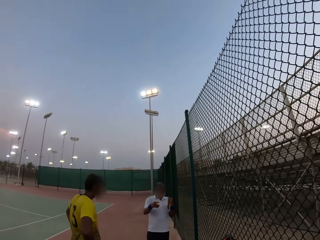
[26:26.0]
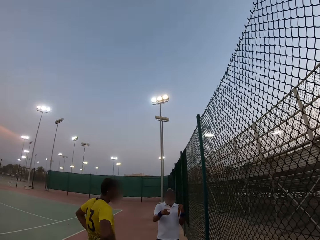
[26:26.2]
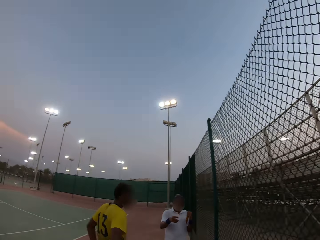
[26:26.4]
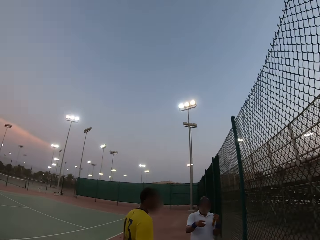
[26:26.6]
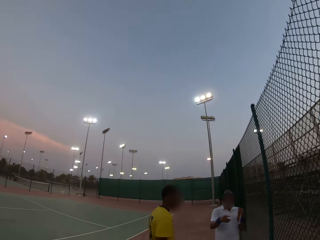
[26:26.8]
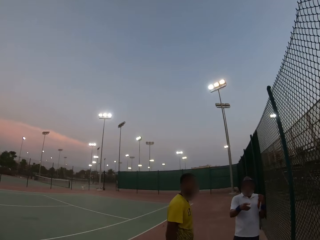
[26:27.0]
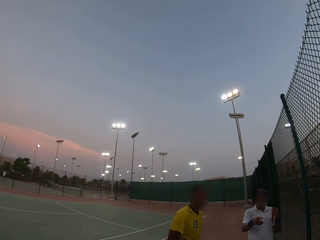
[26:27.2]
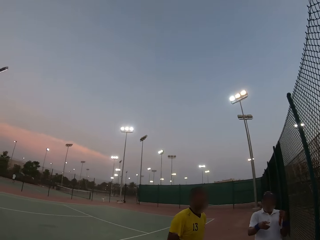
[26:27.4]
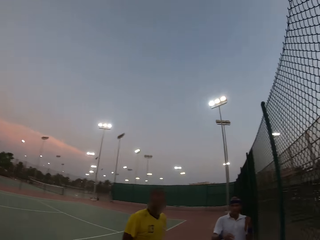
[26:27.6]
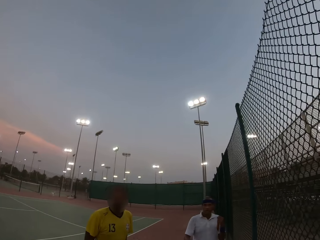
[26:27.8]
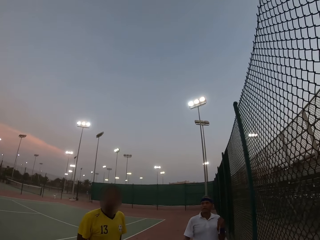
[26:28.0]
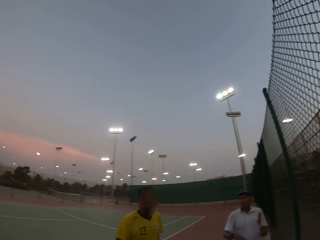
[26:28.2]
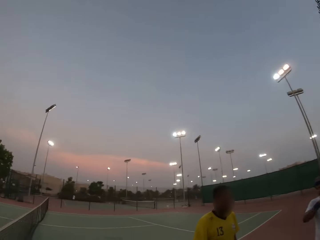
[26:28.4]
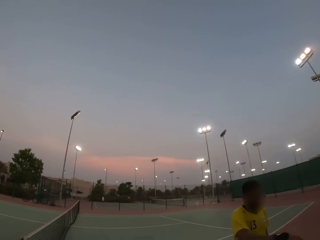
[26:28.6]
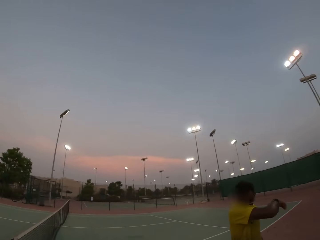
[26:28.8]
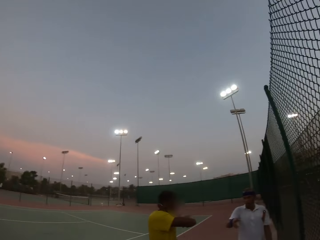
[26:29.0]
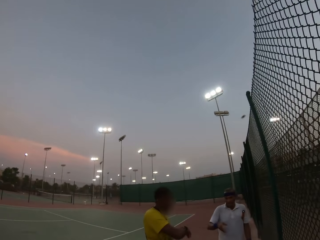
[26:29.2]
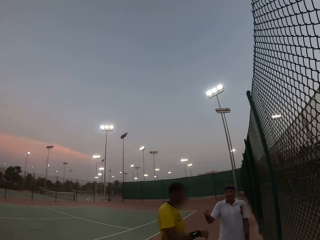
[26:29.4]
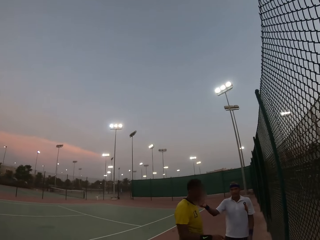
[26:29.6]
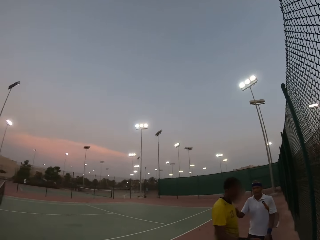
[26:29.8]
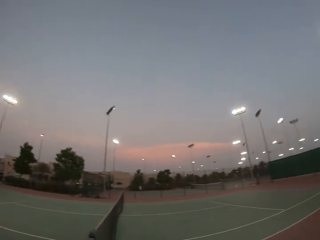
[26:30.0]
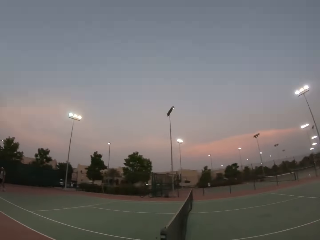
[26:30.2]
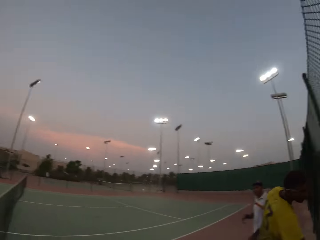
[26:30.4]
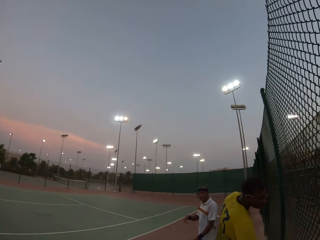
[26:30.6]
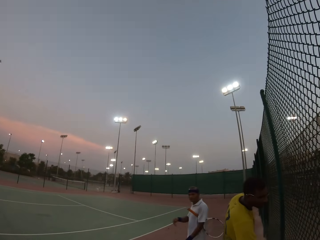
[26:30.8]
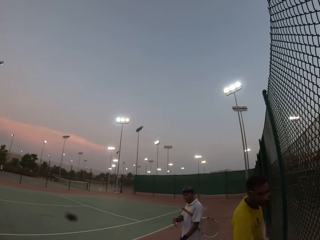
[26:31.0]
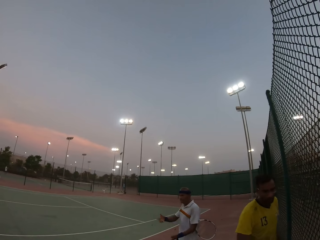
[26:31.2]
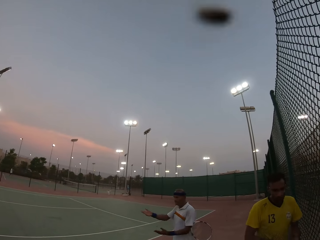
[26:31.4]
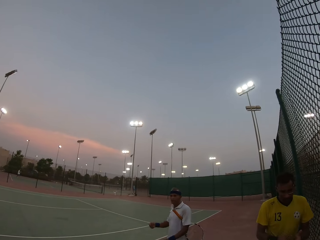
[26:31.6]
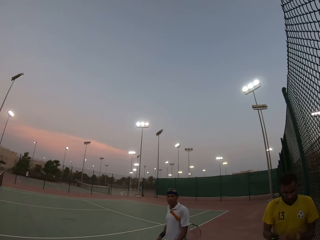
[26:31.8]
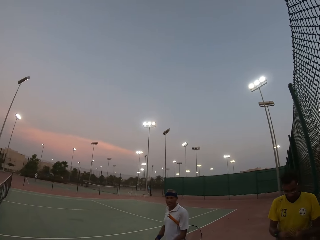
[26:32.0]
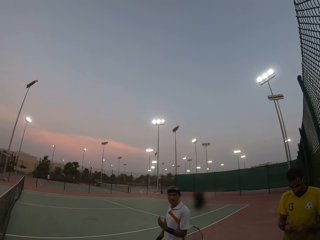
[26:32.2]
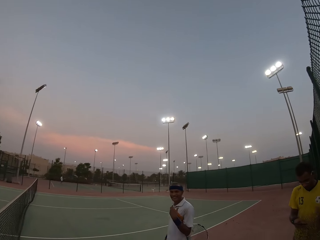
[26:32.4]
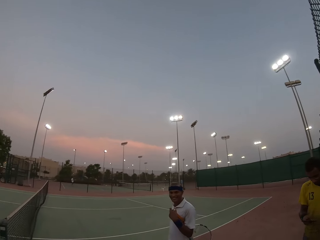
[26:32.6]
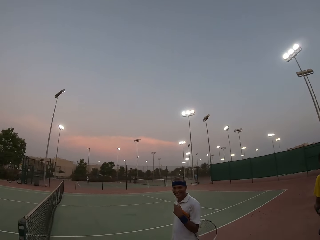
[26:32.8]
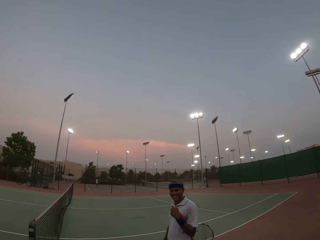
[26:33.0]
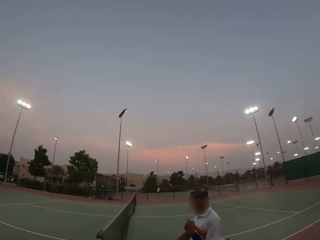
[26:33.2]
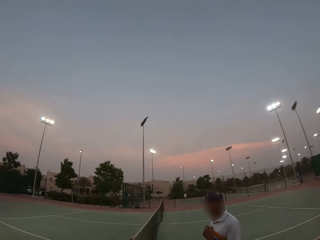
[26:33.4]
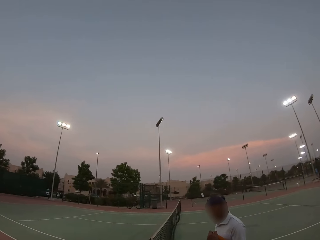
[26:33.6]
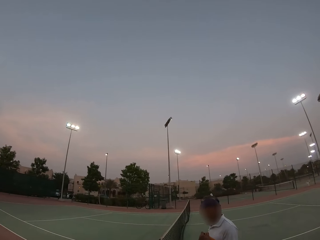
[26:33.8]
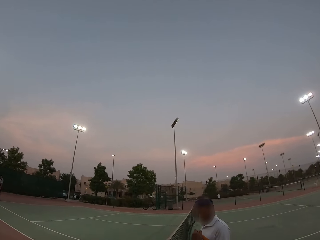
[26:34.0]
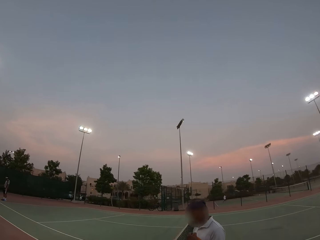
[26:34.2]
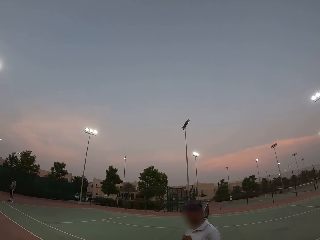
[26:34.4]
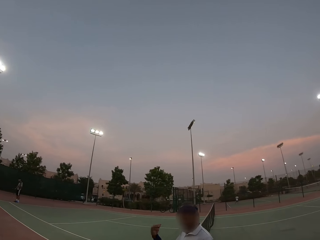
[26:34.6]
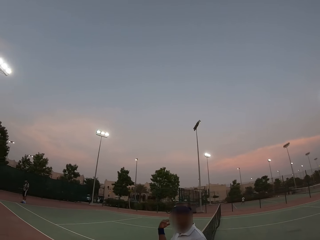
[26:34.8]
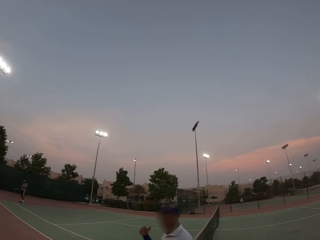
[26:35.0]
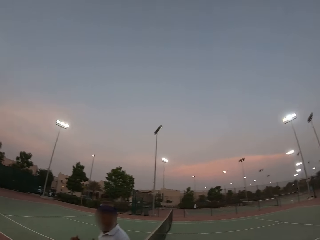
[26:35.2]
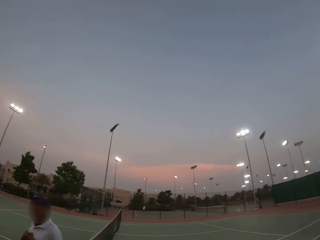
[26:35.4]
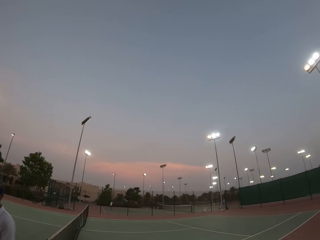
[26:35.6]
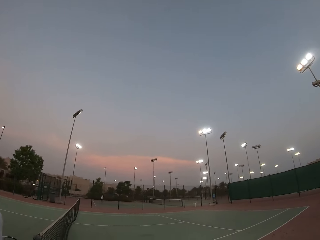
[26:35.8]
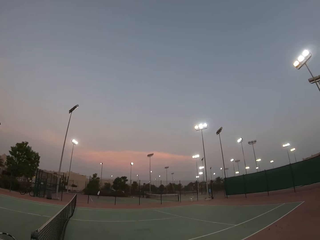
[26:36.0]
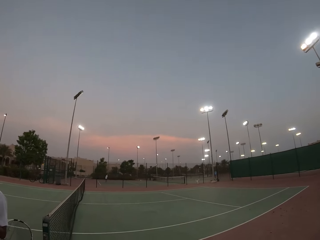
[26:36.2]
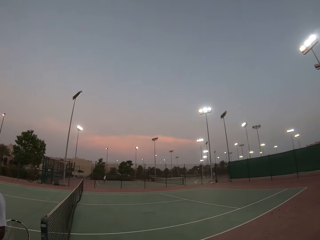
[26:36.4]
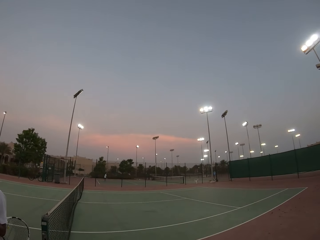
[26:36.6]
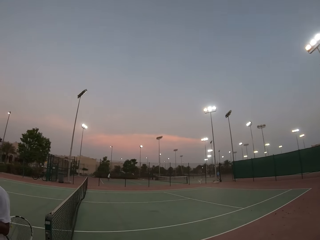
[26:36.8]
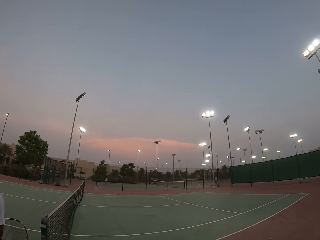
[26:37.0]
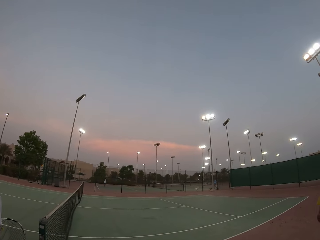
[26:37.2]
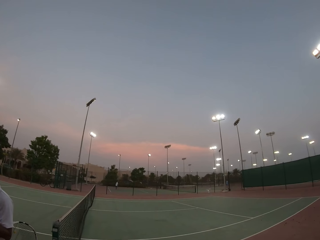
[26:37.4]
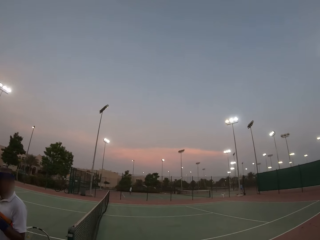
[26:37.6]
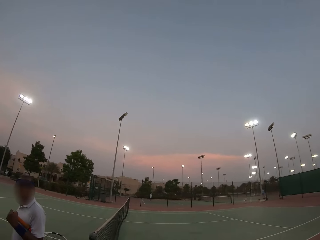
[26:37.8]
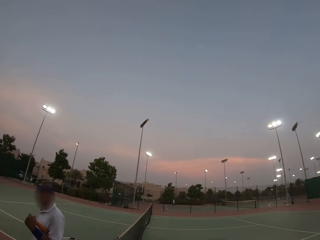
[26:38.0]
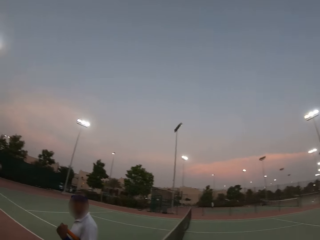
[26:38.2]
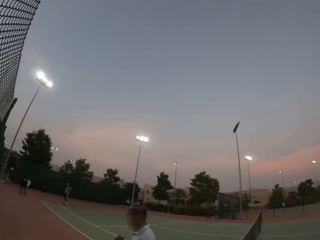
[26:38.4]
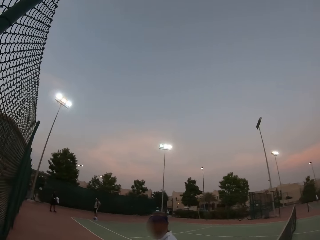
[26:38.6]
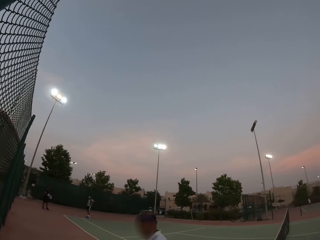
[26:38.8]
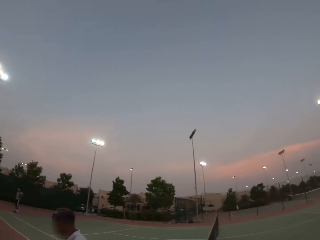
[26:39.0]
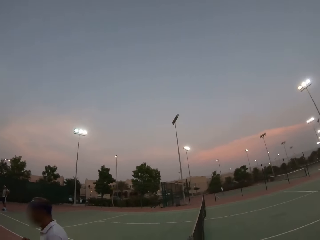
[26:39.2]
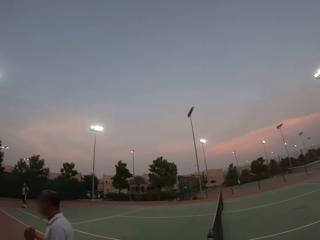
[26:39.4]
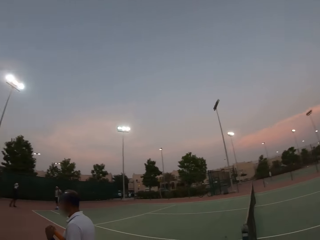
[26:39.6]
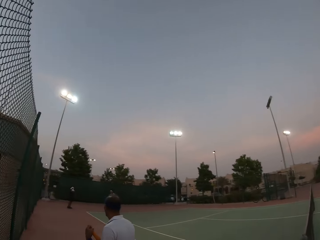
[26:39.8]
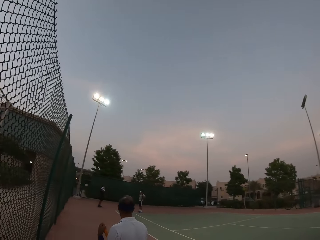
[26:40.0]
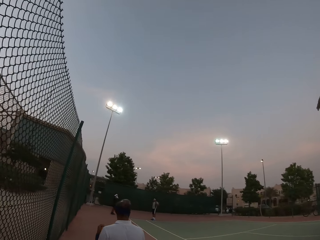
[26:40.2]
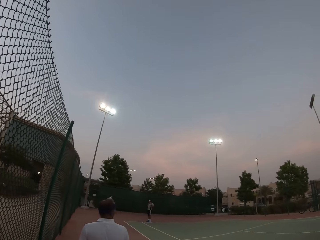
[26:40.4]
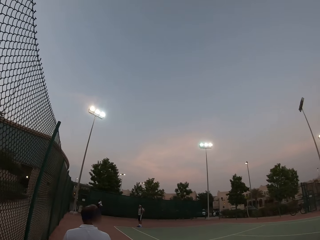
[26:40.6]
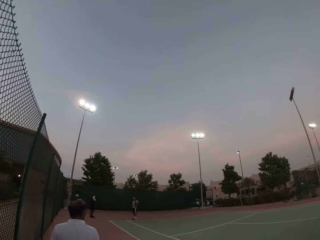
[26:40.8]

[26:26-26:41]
The camera wearer walks towards the table. They converse with a man and another man. They stare at the pitch.

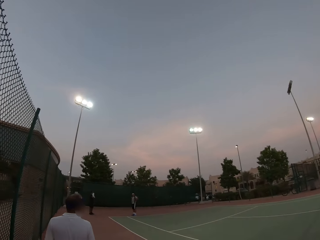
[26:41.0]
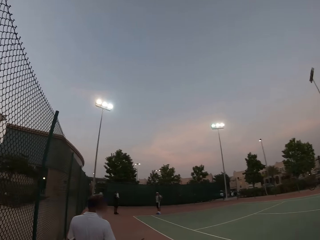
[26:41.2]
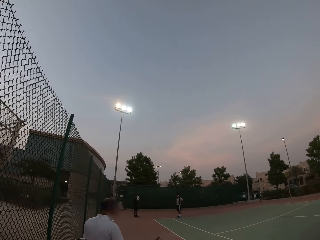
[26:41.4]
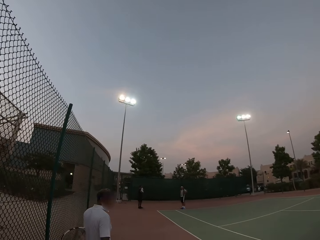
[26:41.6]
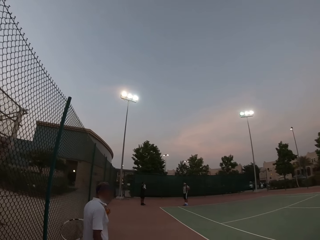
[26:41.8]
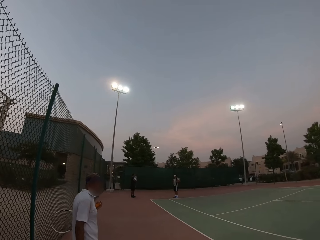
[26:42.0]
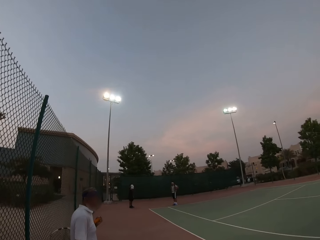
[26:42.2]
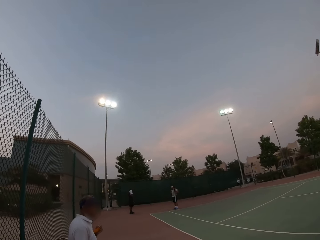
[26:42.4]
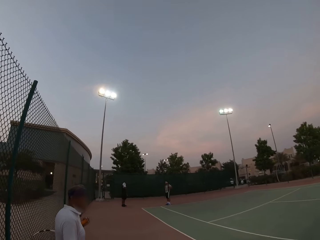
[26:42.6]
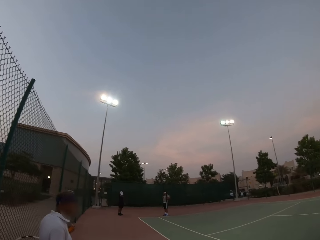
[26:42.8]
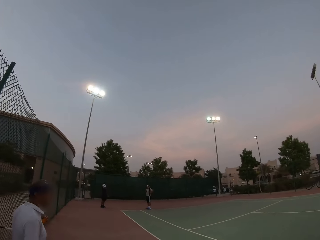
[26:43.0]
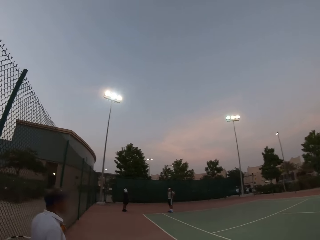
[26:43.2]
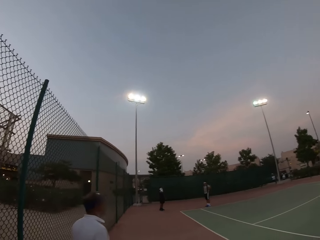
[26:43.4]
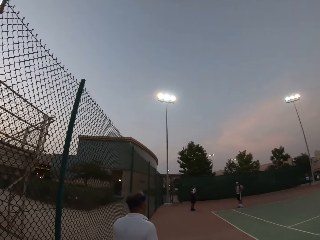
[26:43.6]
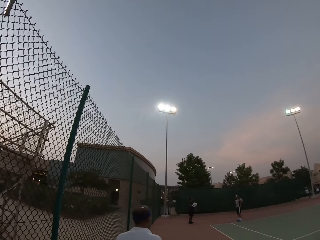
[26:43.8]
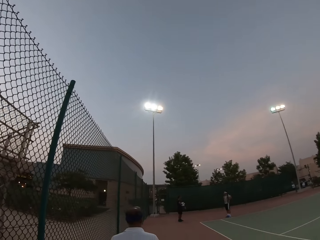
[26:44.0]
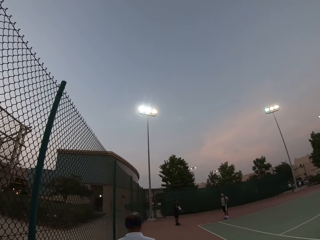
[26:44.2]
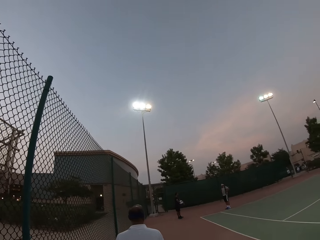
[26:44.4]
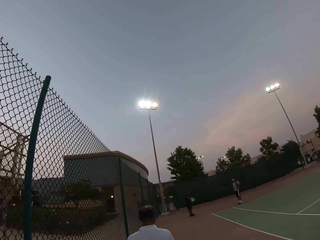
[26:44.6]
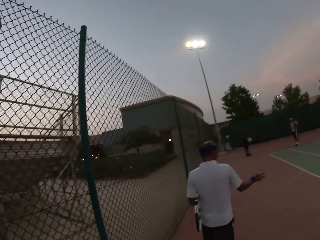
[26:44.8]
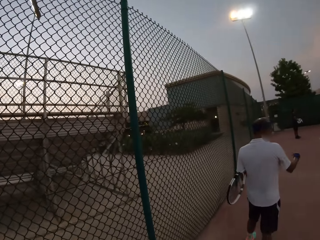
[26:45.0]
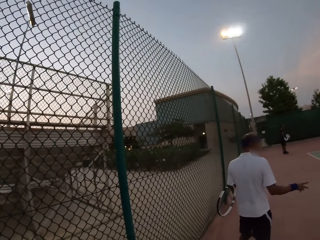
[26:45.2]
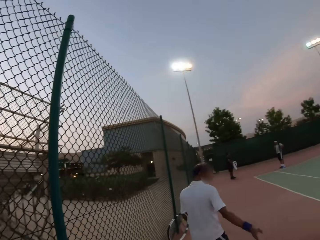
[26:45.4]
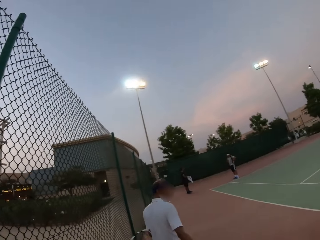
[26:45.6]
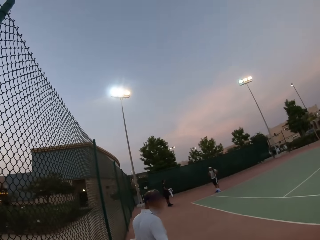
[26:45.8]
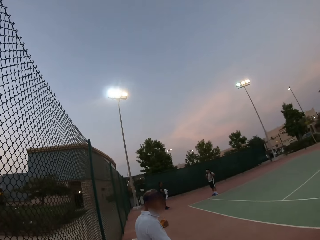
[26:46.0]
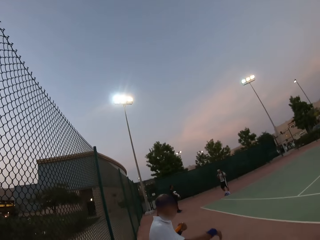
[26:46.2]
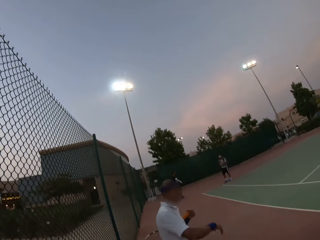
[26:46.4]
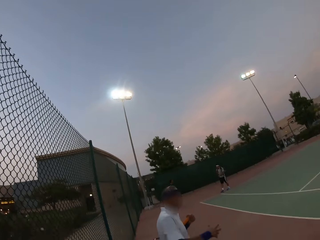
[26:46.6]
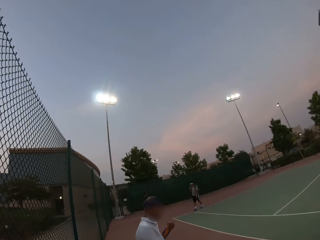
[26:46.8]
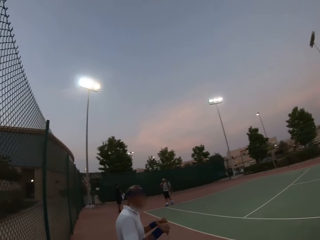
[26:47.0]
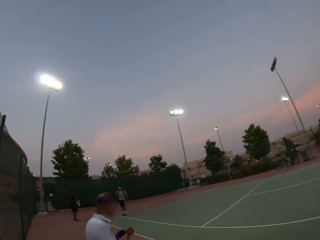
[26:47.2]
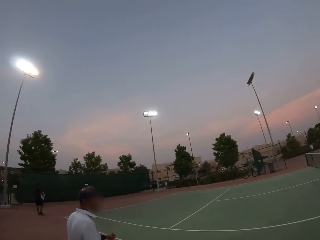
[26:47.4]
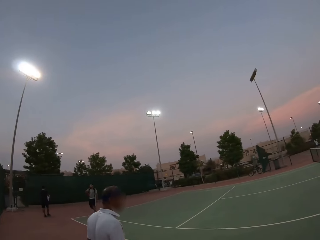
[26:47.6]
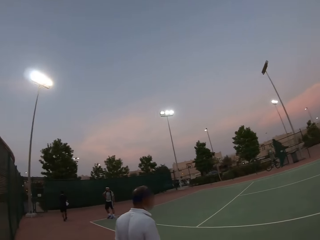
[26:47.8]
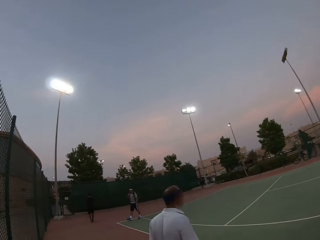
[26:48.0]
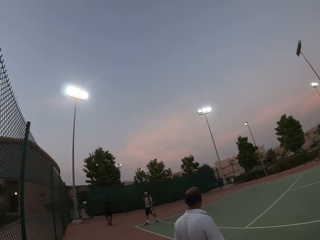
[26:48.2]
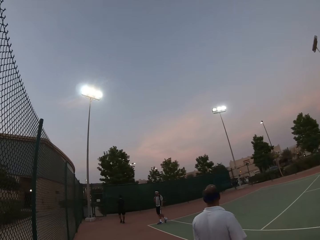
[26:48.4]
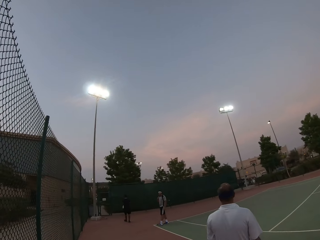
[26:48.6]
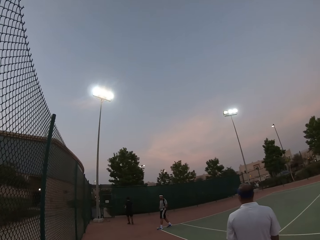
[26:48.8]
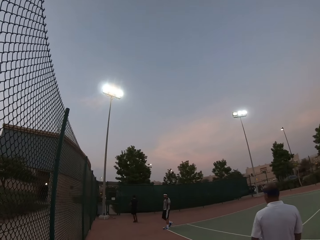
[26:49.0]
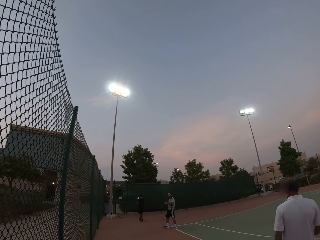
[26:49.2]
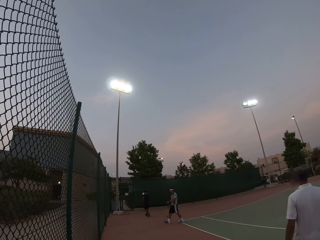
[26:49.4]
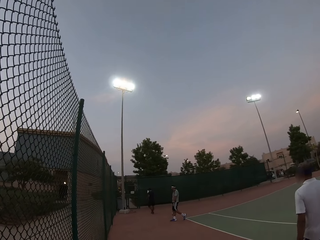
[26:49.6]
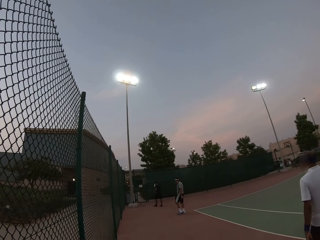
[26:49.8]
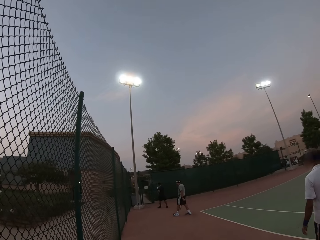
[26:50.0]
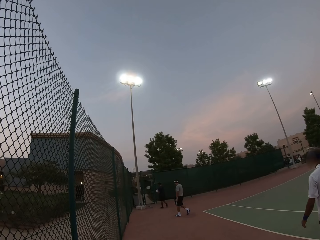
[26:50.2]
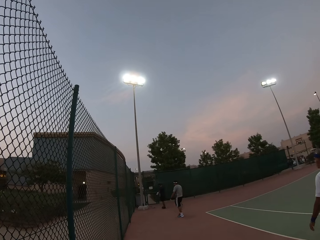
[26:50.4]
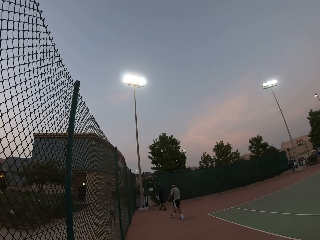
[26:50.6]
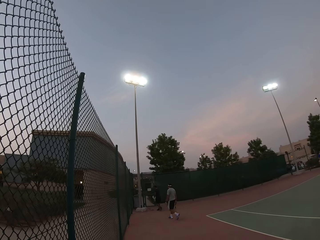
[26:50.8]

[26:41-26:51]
The camera wearer moves along the pitch. They walk towards the gate.
